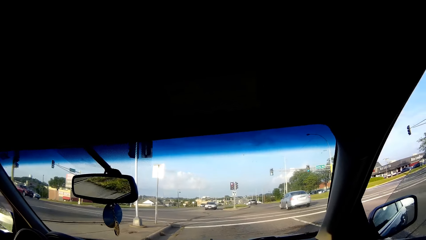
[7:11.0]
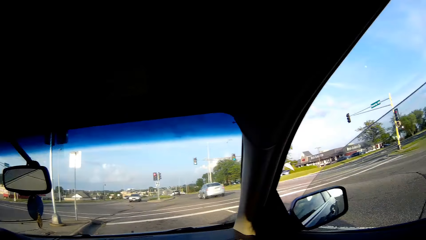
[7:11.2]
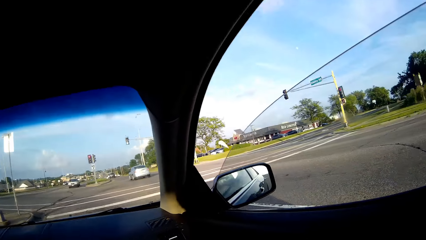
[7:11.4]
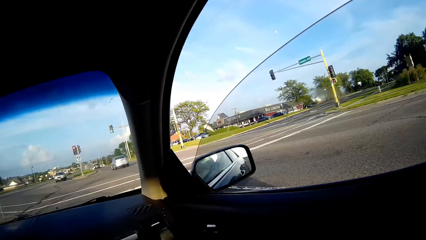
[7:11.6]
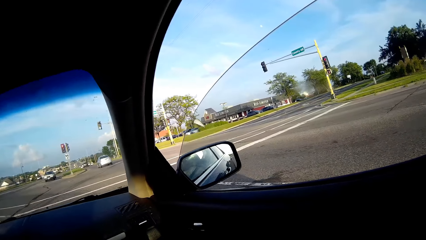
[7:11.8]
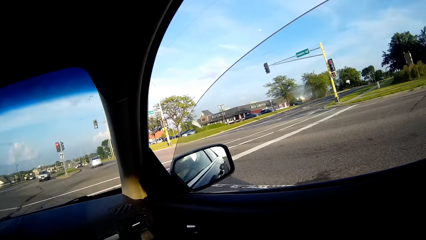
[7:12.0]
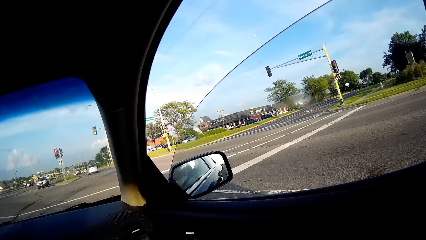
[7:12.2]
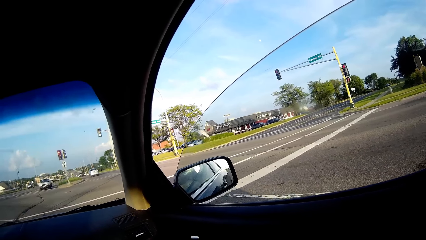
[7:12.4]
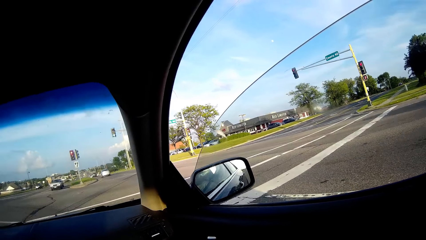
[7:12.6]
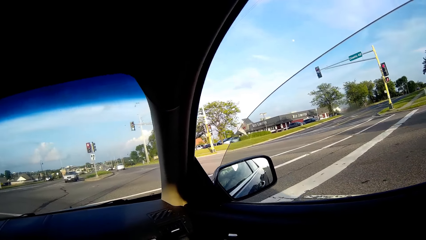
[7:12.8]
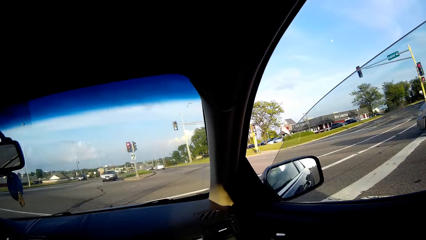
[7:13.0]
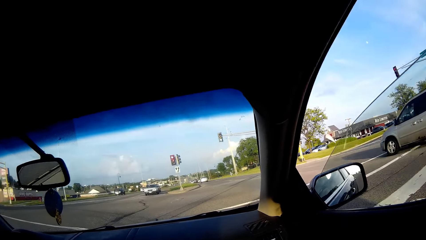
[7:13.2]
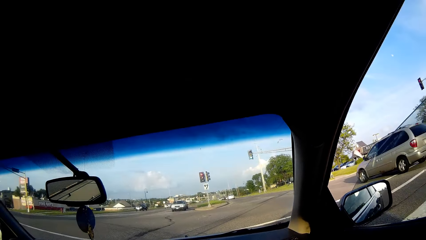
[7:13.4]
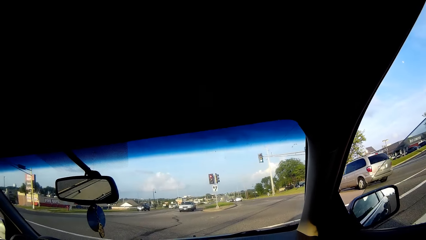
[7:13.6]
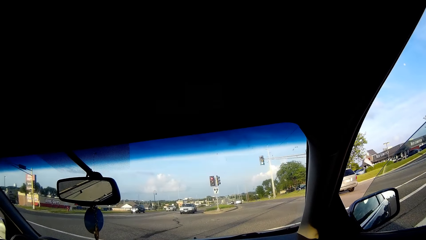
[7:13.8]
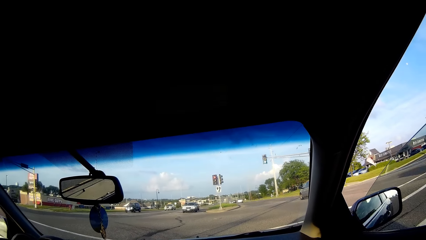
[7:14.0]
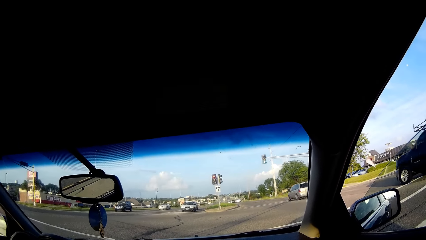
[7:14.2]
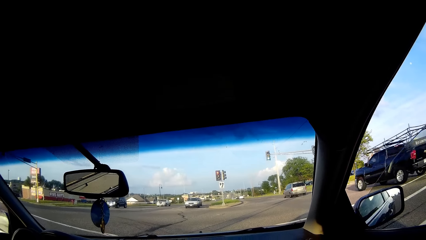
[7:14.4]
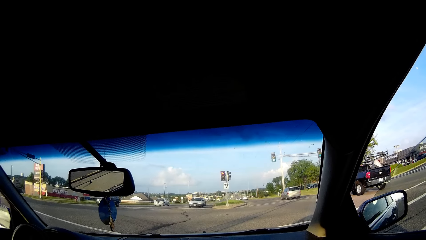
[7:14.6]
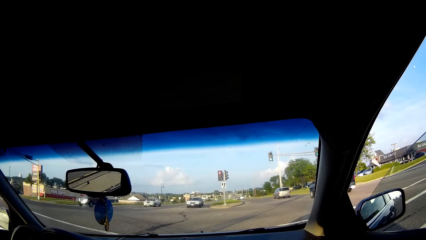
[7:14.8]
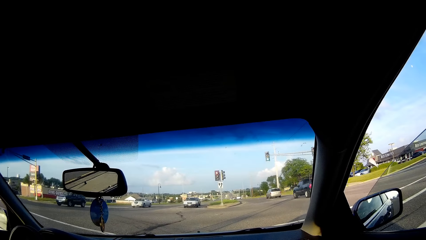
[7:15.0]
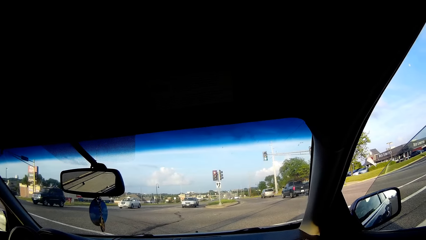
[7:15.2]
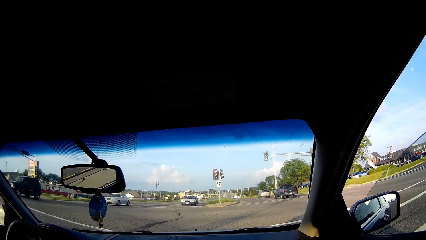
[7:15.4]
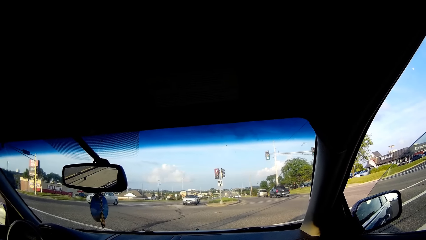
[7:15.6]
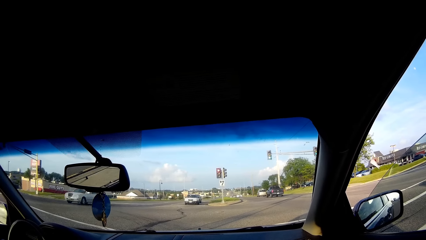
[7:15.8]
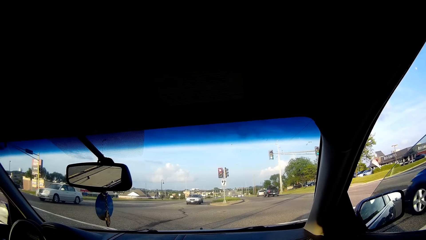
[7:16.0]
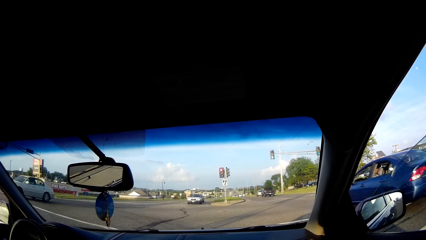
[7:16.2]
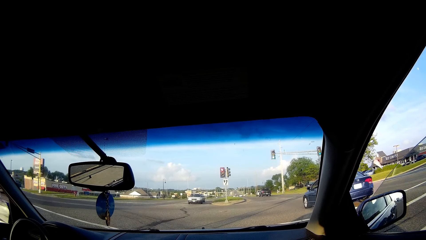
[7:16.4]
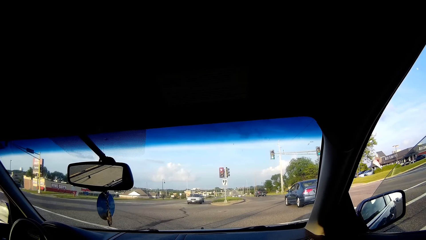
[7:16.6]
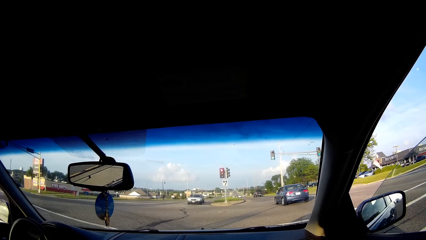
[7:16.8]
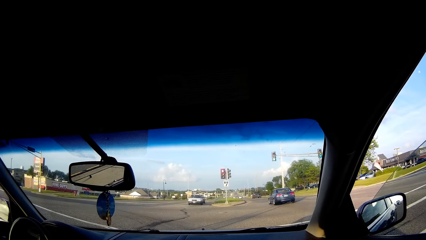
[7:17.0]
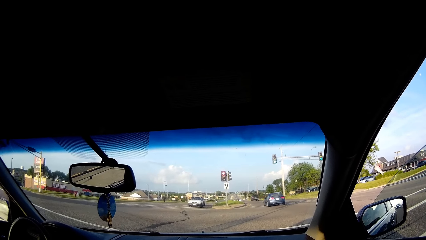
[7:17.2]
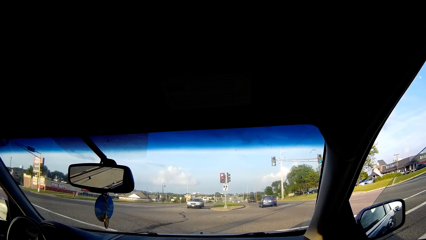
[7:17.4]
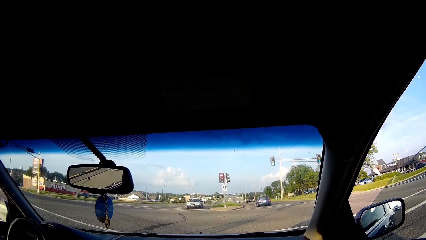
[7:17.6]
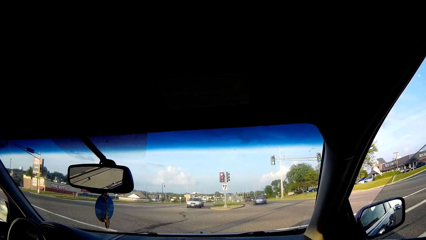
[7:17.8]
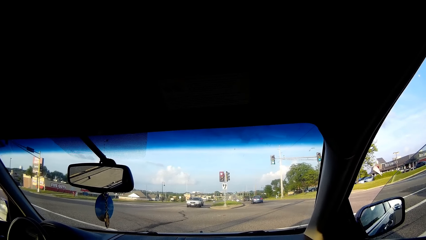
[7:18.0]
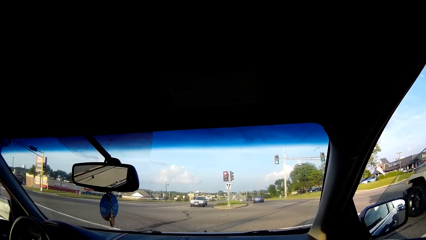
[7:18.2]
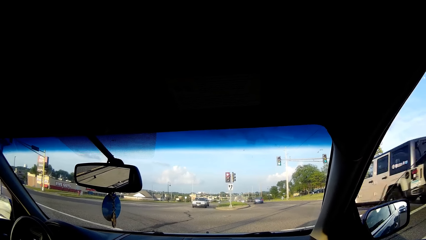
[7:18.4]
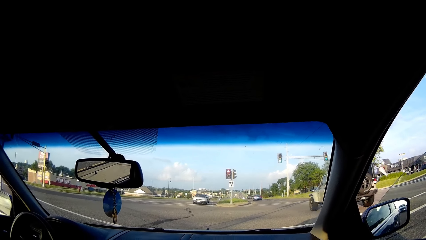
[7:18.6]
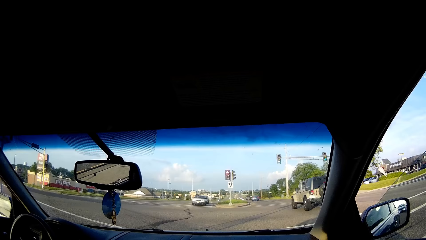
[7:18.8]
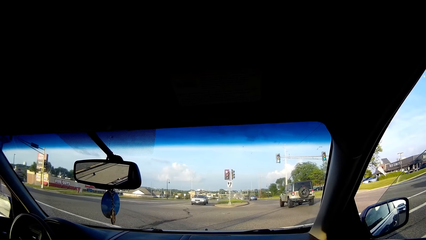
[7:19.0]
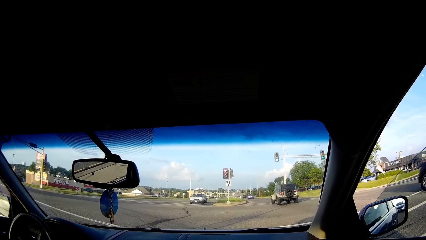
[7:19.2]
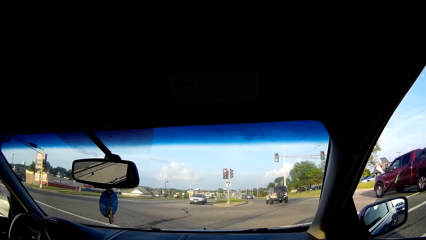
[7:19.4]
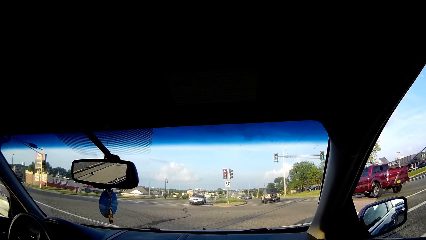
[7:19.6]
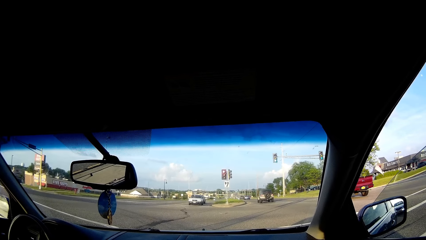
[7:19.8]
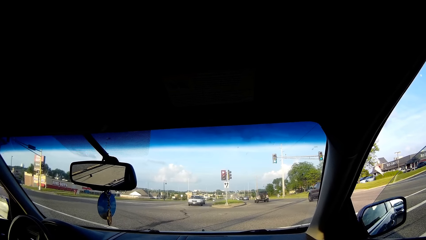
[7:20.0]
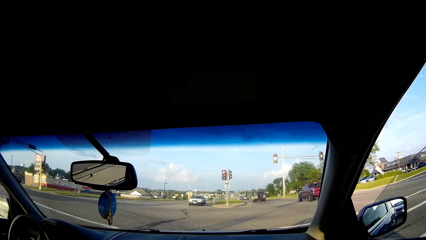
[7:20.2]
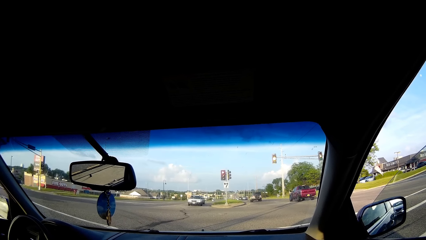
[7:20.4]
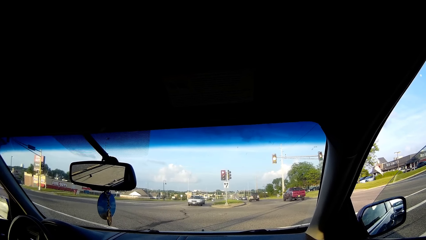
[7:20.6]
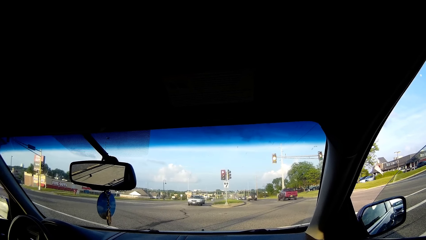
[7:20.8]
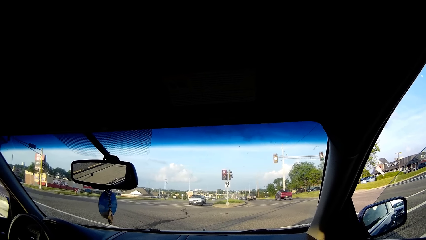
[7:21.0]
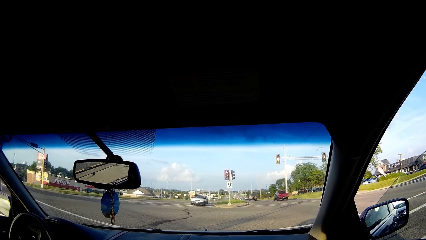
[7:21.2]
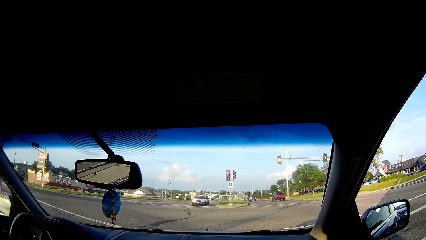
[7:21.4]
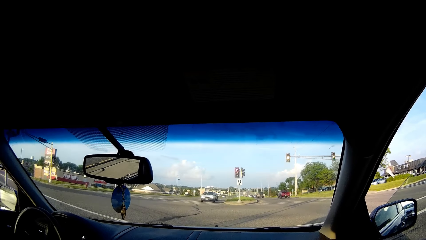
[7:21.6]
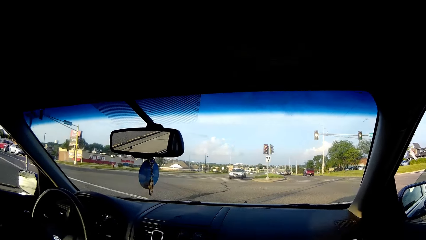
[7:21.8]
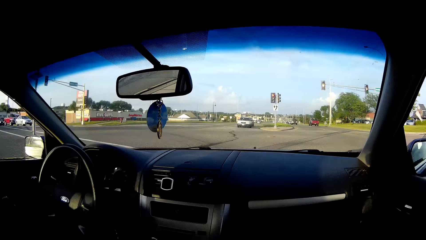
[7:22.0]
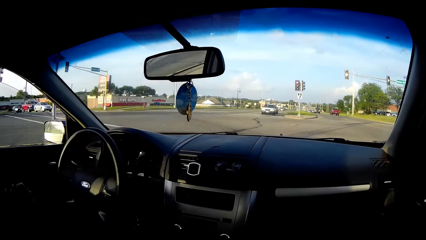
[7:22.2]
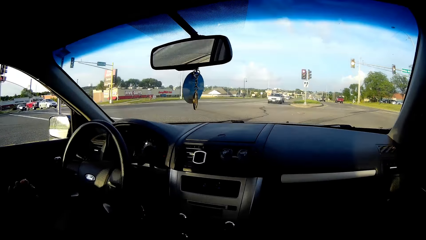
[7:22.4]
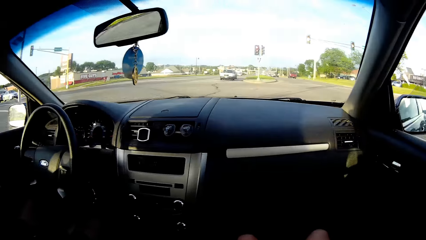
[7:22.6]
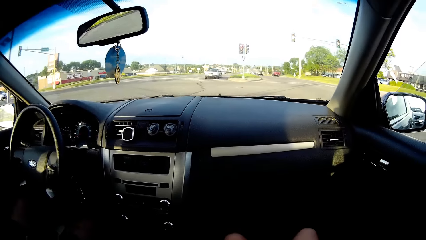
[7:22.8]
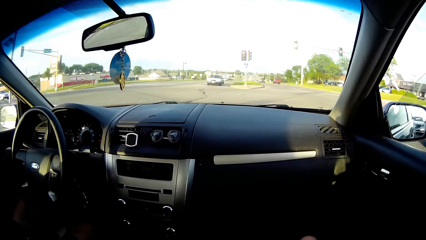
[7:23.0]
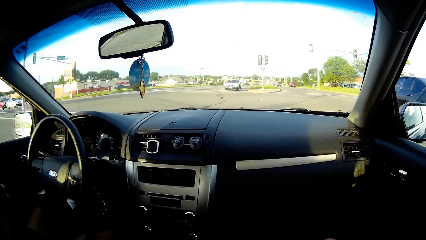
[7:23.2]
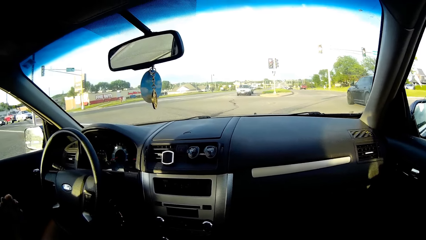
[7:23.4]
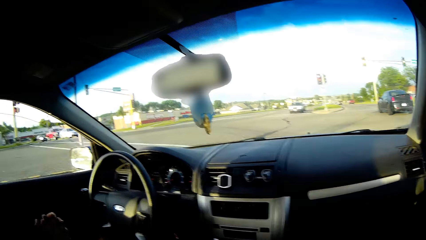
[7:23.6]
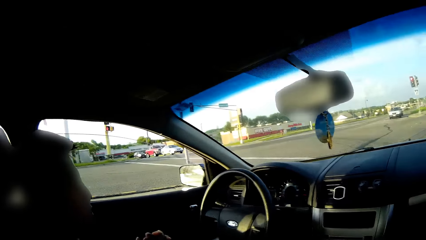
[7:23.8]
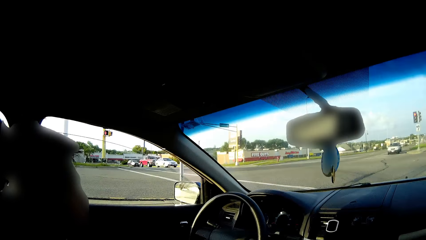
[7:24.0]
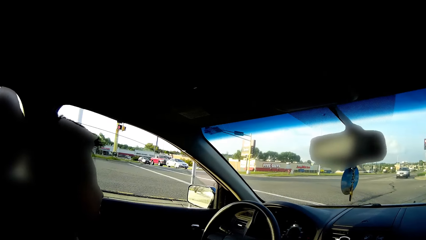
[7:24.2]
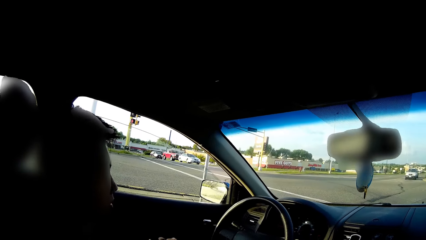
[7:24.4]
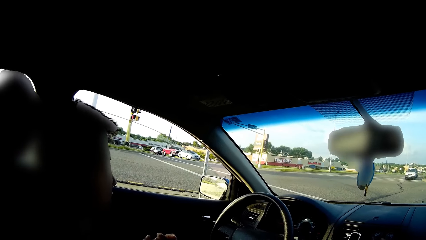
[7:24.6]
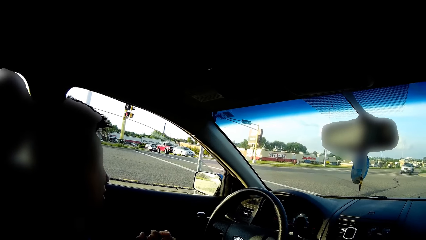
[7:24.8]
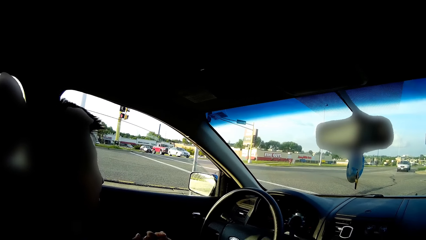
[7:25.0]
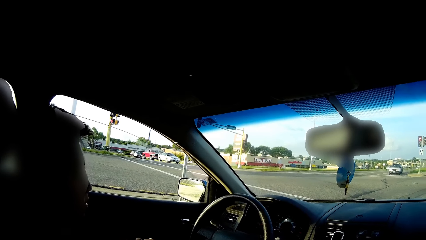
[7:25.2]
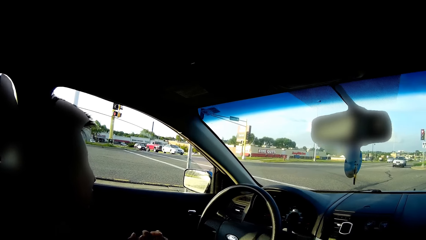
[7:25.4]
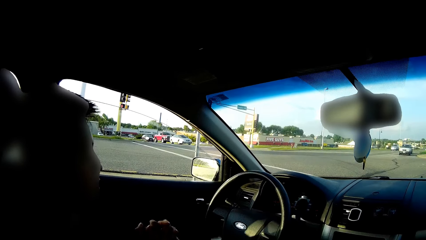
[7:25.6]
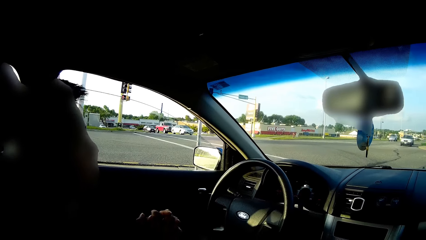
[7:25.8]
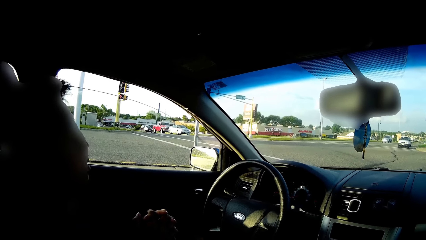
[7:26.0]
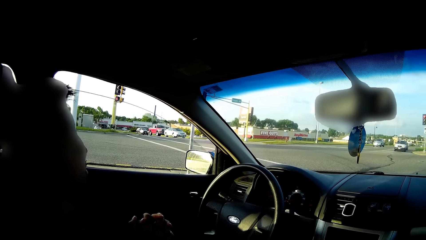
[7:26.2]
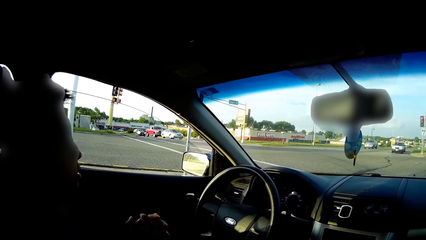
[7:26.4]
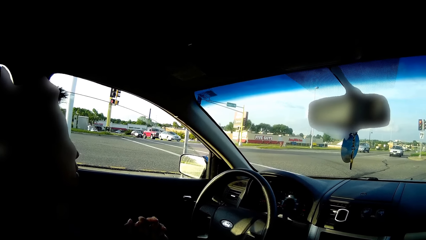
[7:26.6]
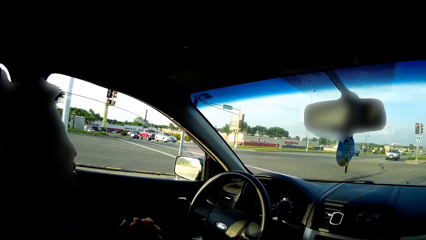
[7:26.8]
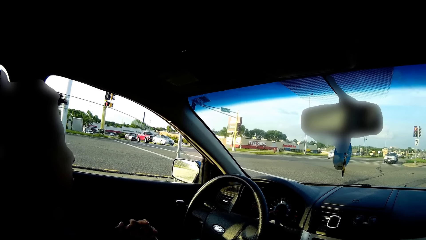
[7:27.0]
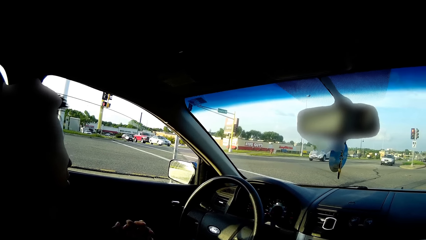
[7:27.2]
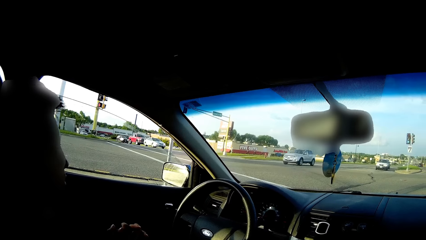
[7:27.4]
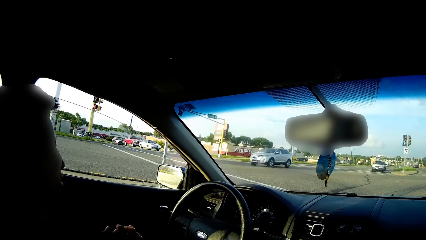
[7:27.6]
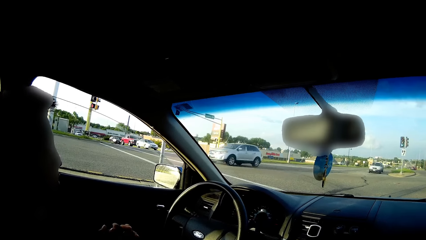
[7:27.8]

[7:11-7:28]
The camera wearer looks around. The man stops the car at a traffic light. The camera wearer talks to the man. The man talks to the camera wearer. The camera wearer talks to the man. The man clamps his fingers together.
